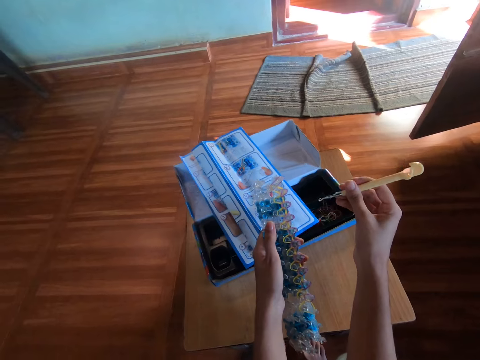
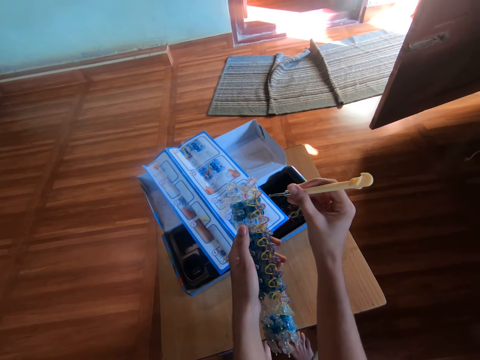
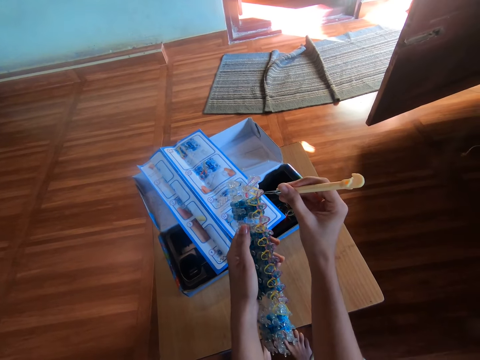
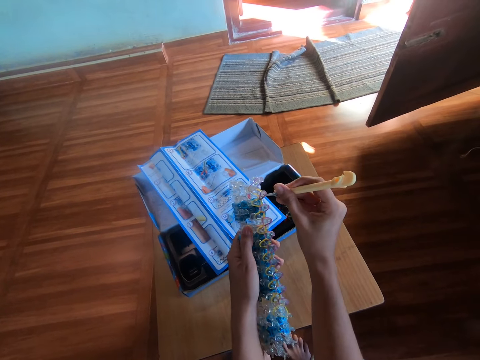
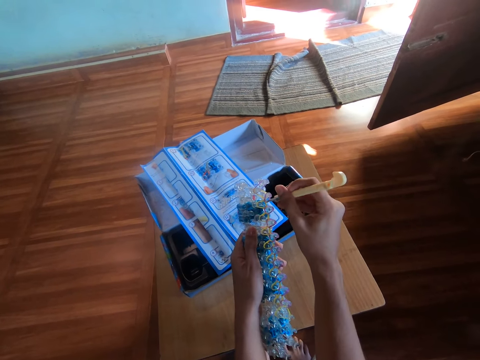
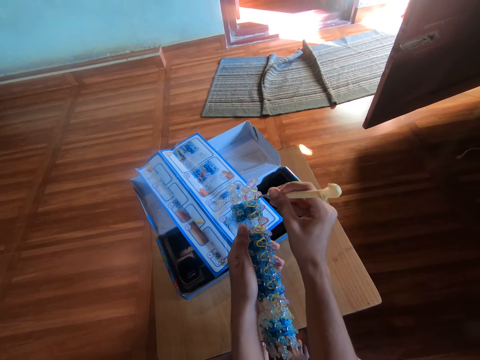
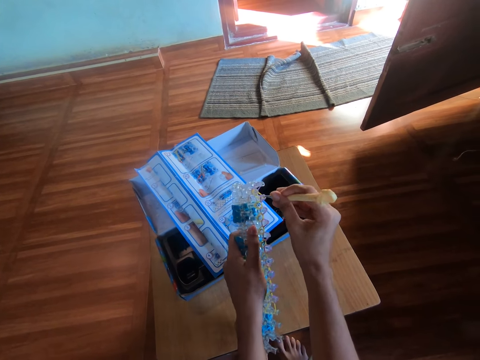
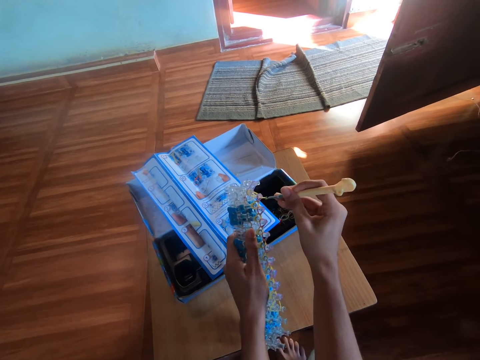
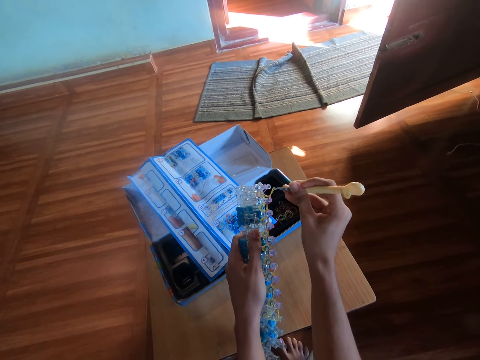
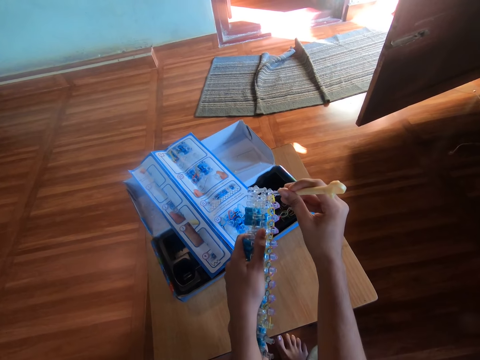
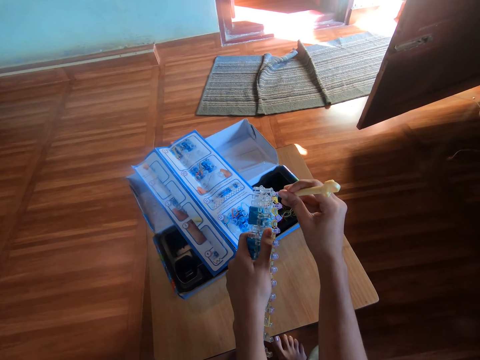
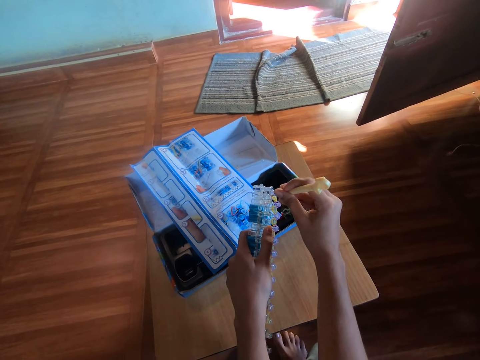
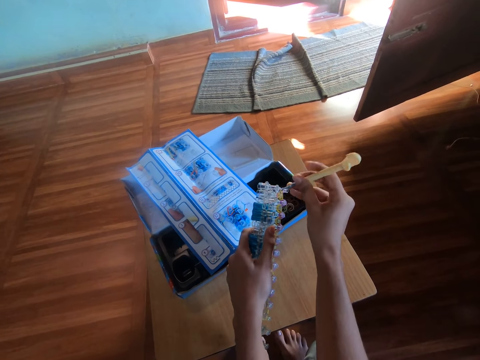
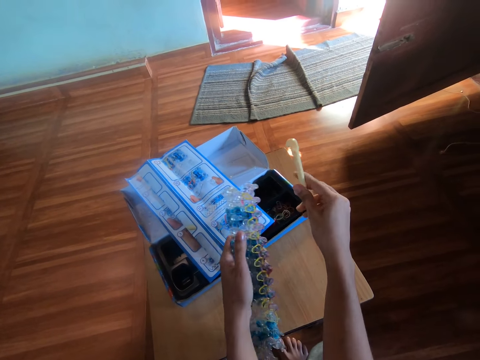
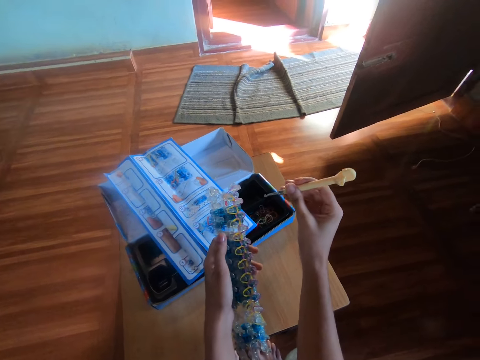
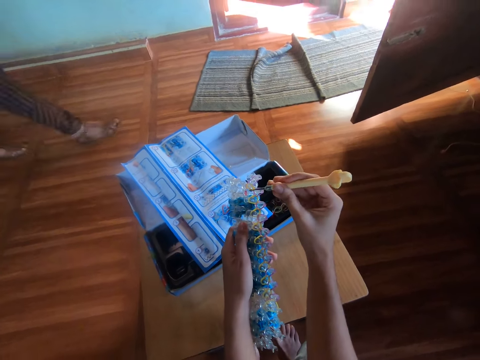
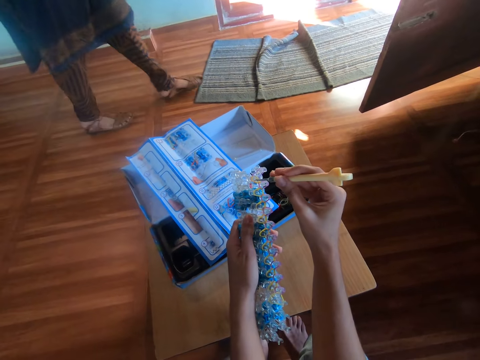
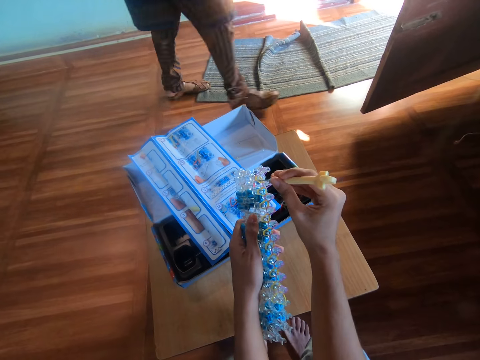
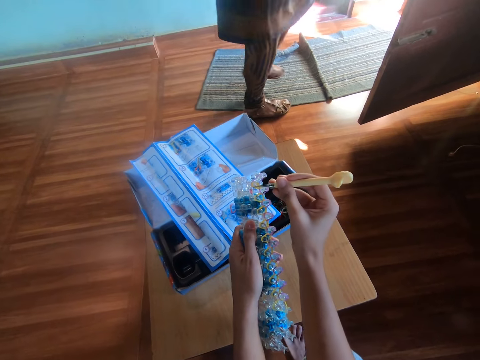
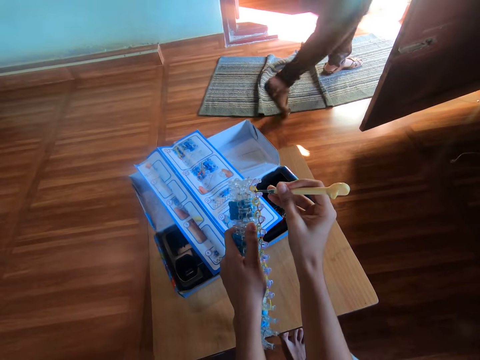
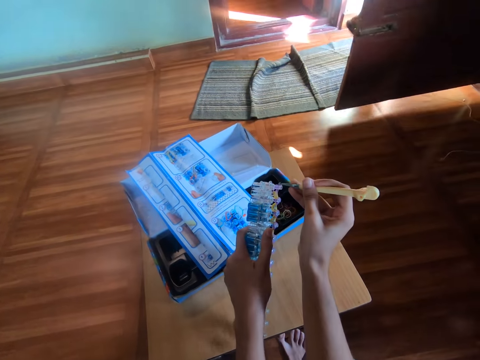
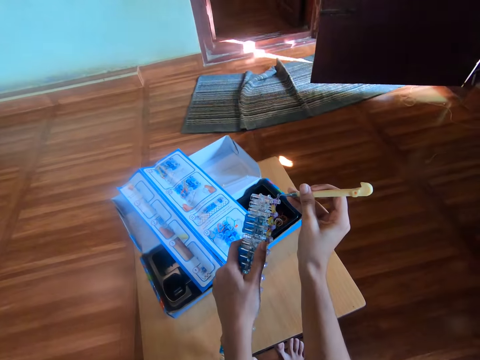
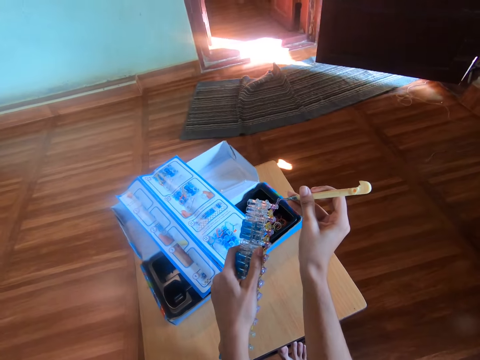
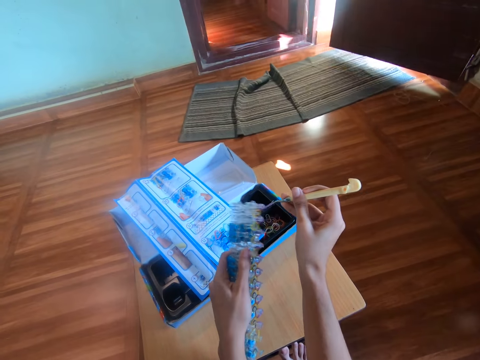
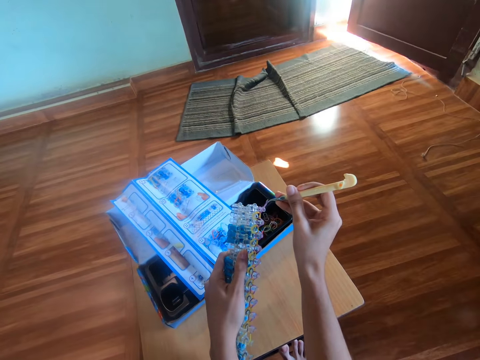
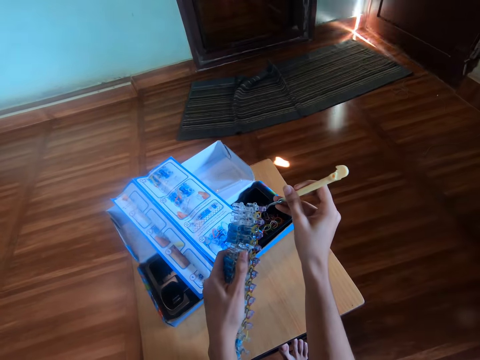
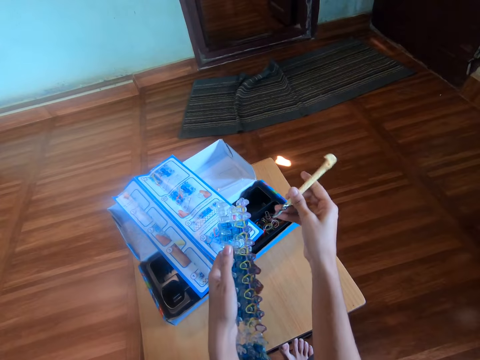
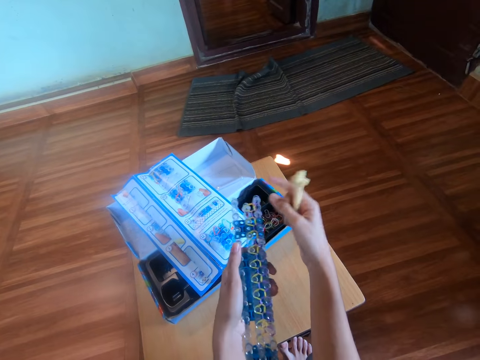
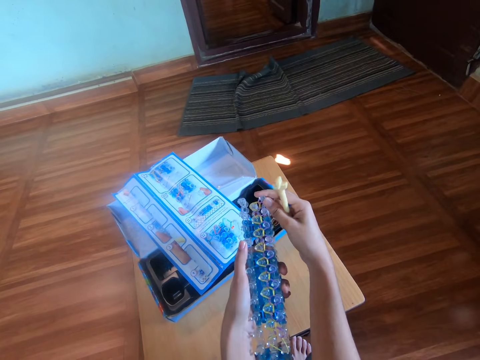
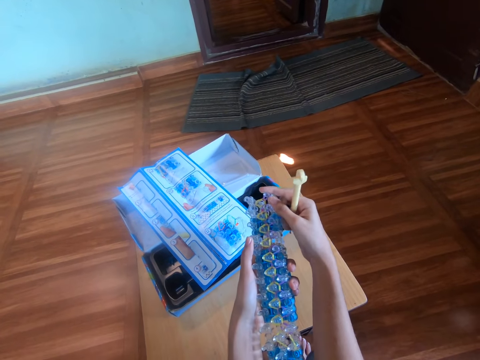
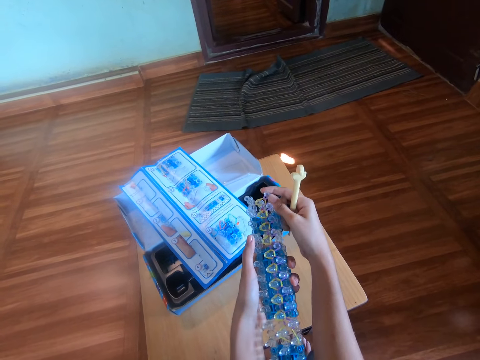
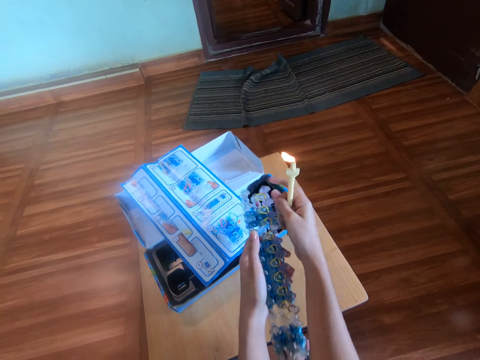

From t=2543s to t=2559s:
The camera wearer looks at the loom bands kit. She fixes the rubber band on the loom bands kit with a hook tool. She looks at the loom bands kit. A woman walks around the house. The camera wearer fixes the rubber band on the loom bands kit with the hook tool. The woman walks past the camera wearer and closes the door. The camera wearer twists the mini rubber bands on the rubber band loom with the crochet hook in her right hand. She holds the loom bands kit. She touches the rubber band loom with her right hand.

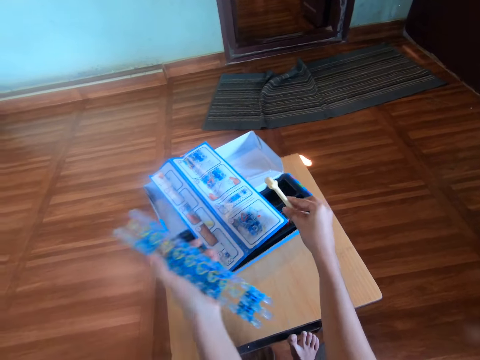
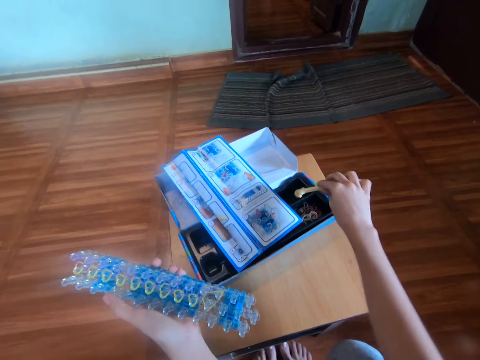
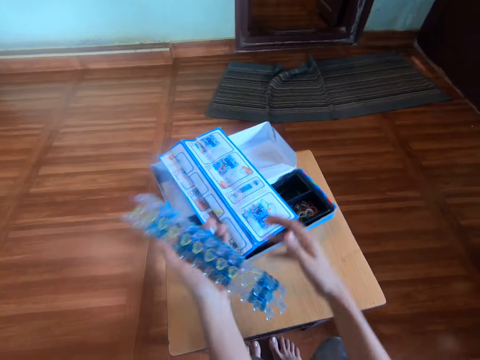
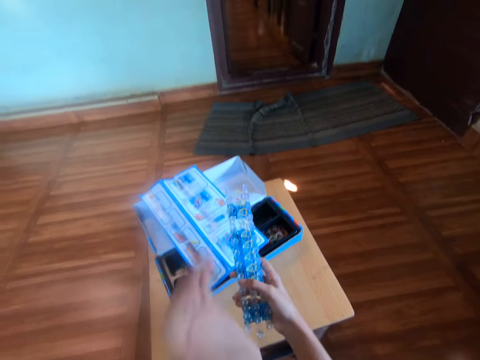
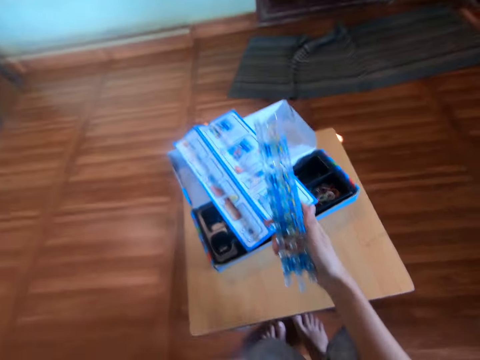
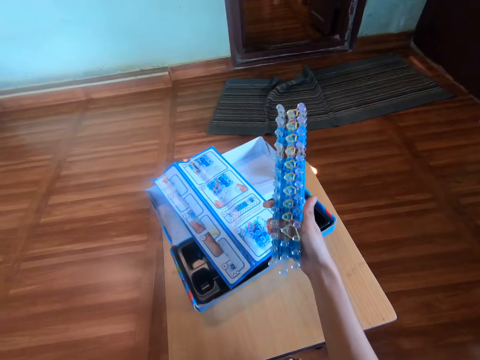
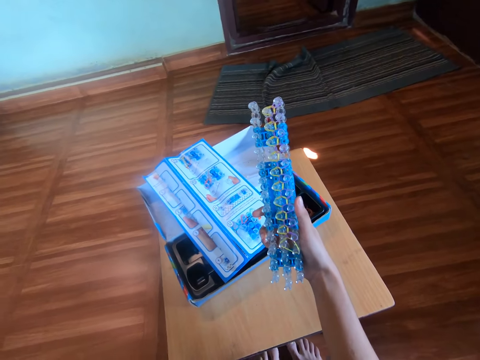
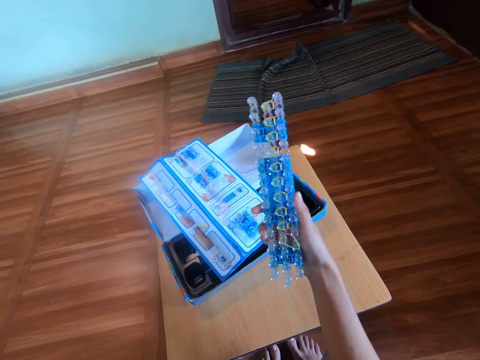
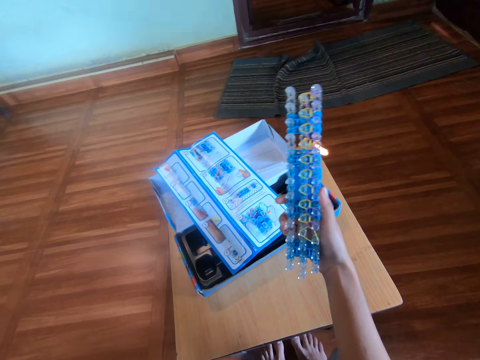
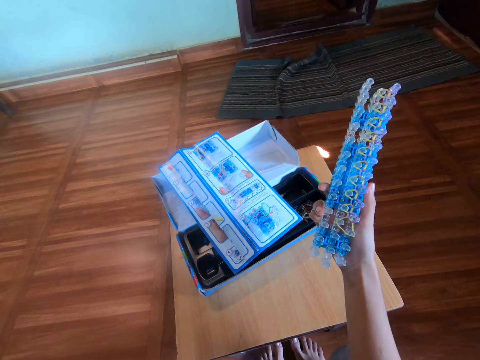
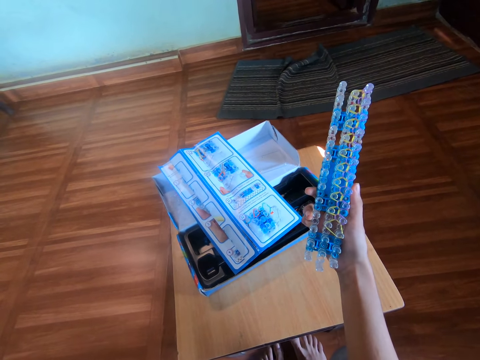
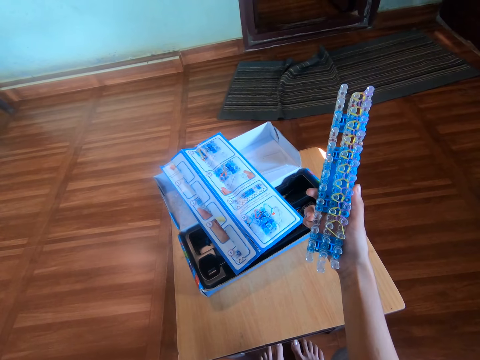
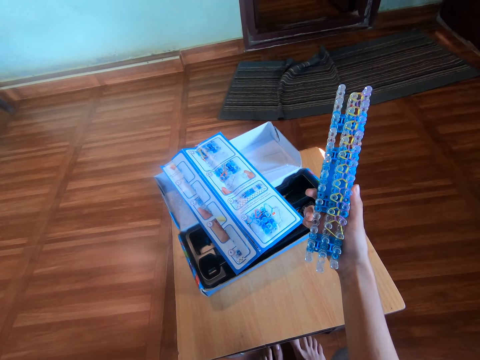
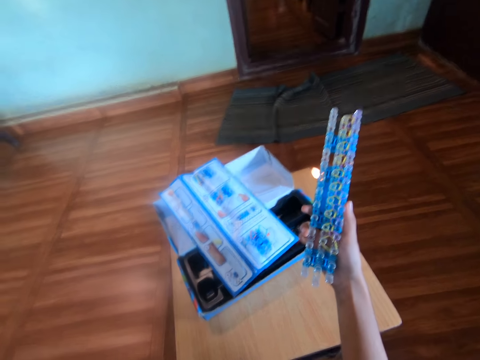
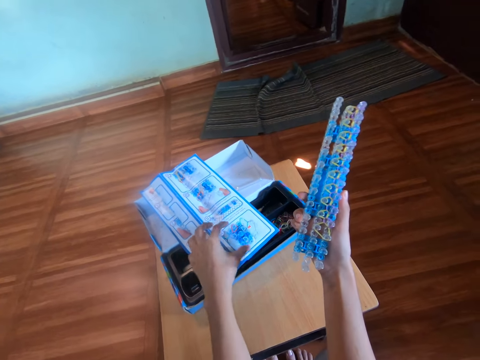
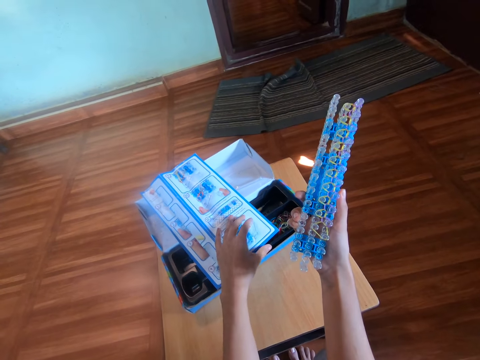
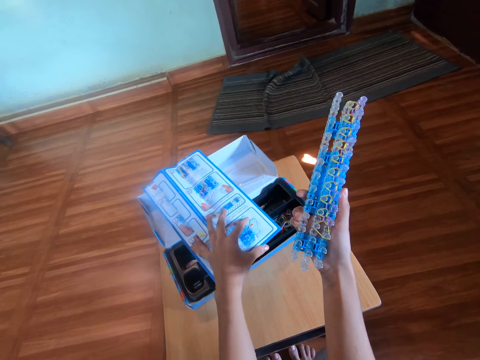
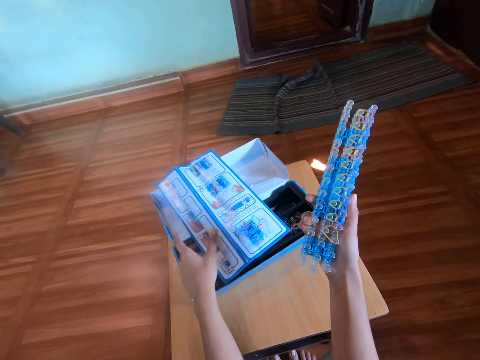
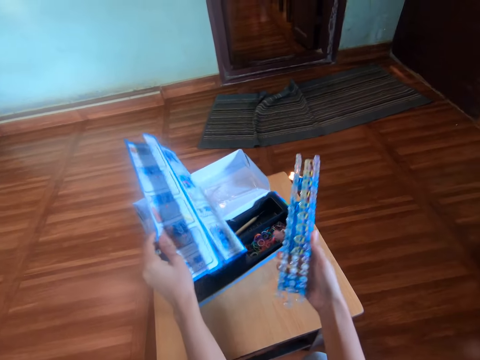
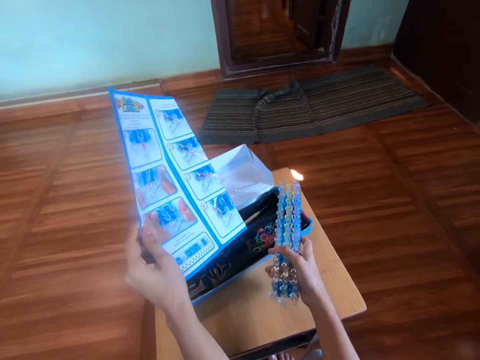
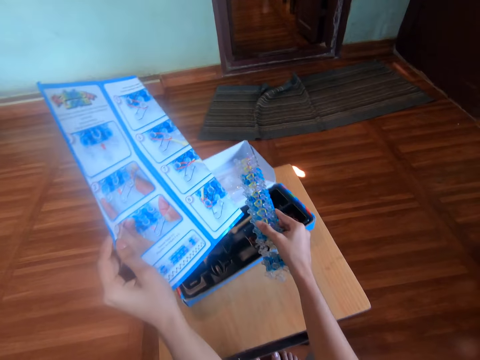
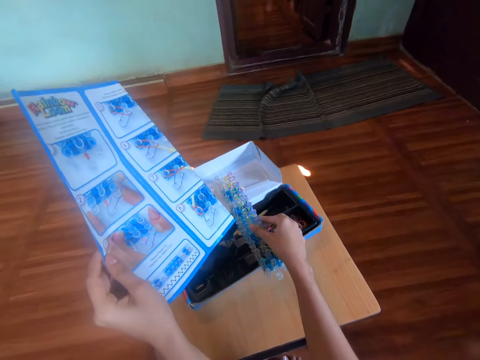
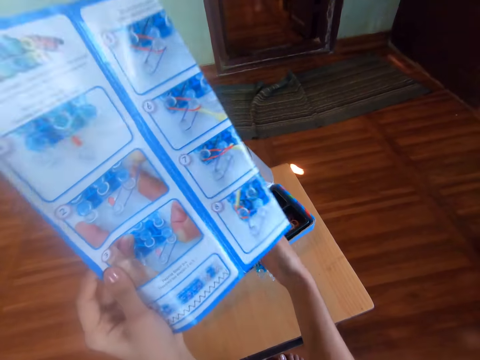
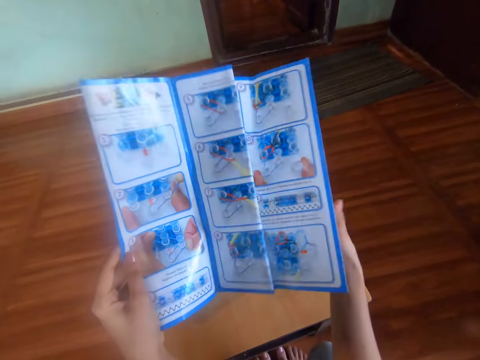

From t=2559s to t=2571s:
The camera wearer looks around. She puts the hook tool in the loom kit box with her right hand. She holds the loom bands kit with the other hand. She touches the rubber band loom with her right hand. She transfers the rubber band loom to her right hand. She looks at the loom bands kit. She moves her legs. She looks at the loom bands kit. She moves her hand forward. She moves her hand over the instruction booklet. She picks up the instruction booklet on the table with her left hand. She puts the loom bands kit on the box with her right hand. She stretches the instruction booklet.
